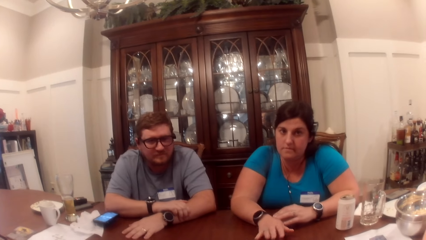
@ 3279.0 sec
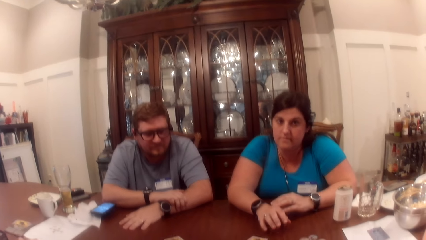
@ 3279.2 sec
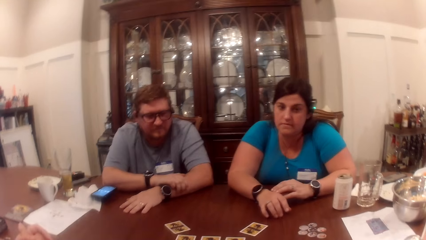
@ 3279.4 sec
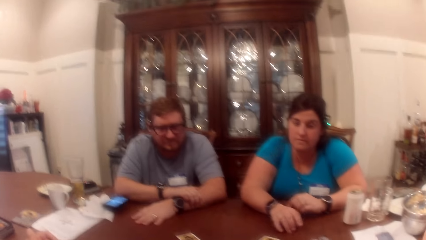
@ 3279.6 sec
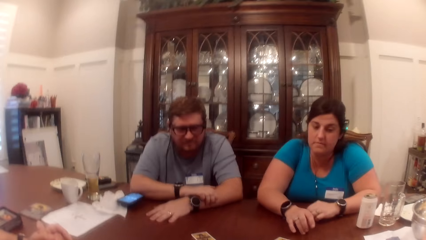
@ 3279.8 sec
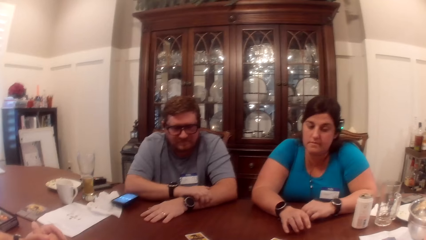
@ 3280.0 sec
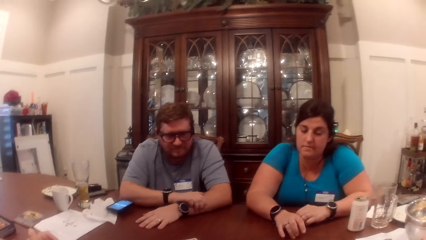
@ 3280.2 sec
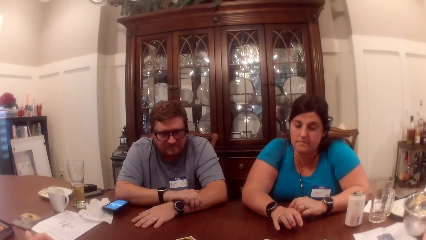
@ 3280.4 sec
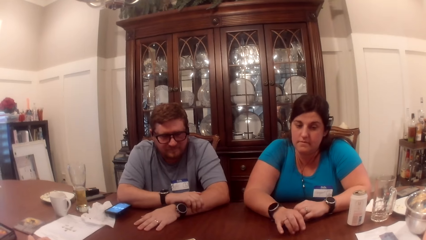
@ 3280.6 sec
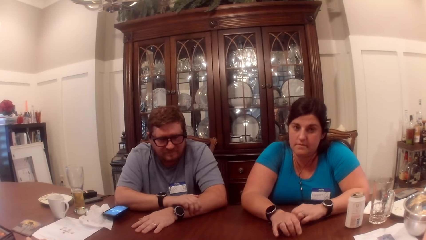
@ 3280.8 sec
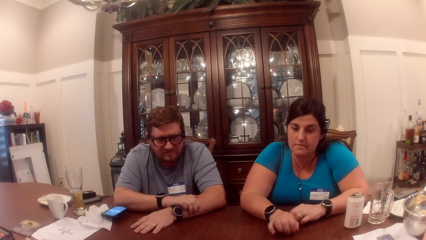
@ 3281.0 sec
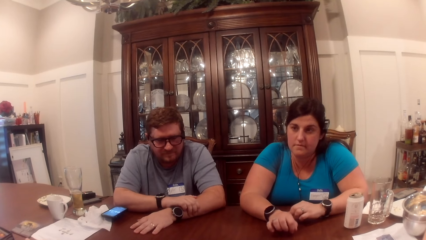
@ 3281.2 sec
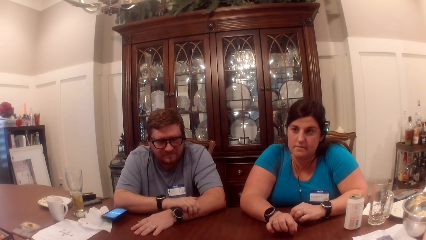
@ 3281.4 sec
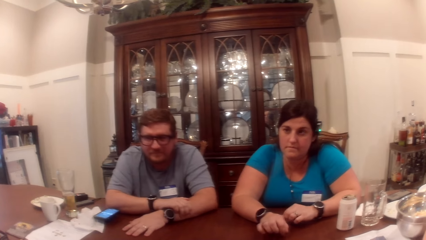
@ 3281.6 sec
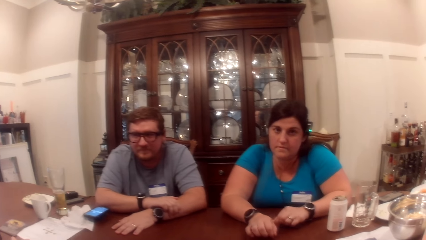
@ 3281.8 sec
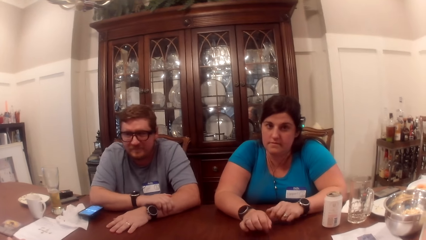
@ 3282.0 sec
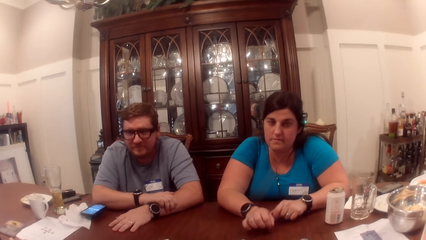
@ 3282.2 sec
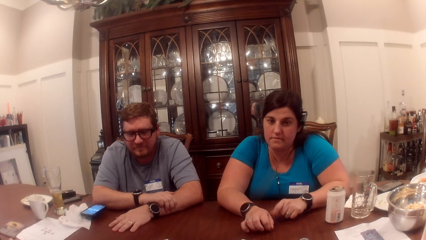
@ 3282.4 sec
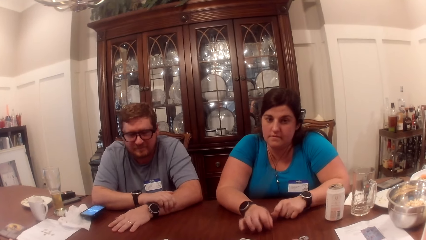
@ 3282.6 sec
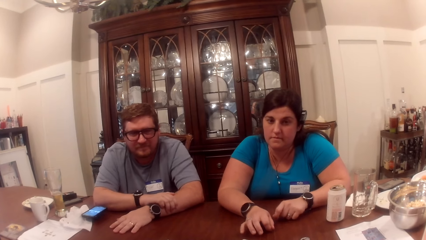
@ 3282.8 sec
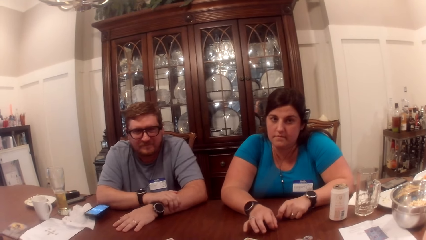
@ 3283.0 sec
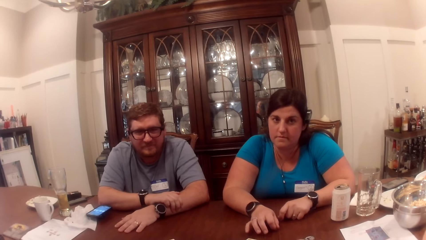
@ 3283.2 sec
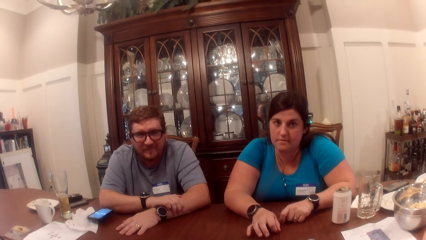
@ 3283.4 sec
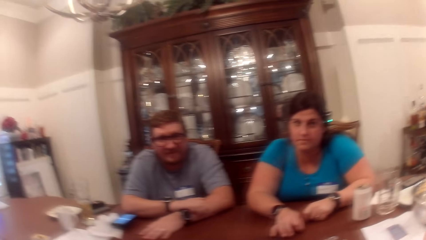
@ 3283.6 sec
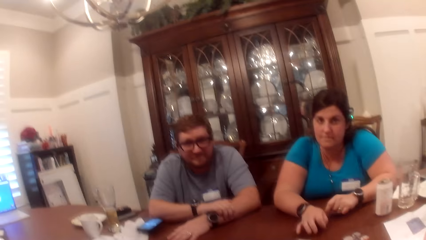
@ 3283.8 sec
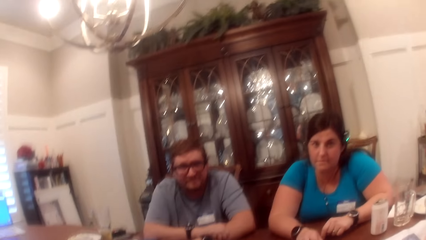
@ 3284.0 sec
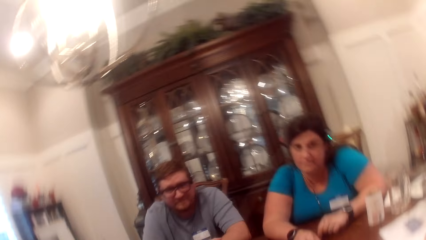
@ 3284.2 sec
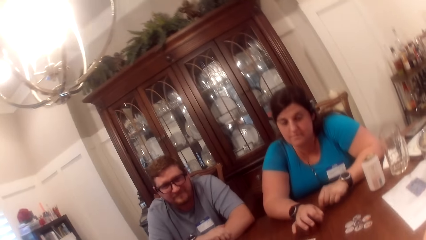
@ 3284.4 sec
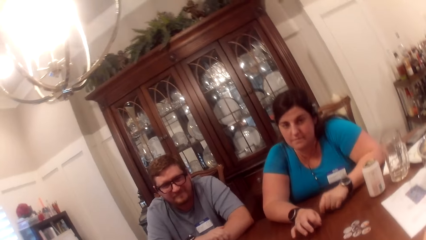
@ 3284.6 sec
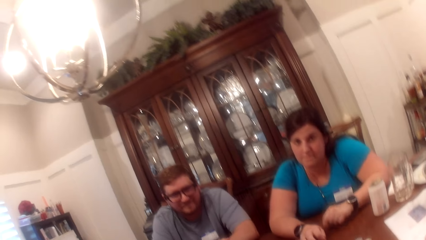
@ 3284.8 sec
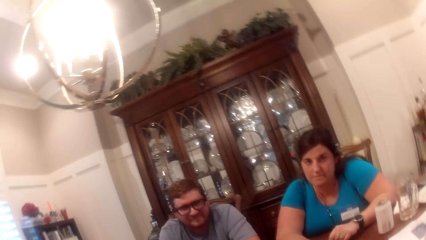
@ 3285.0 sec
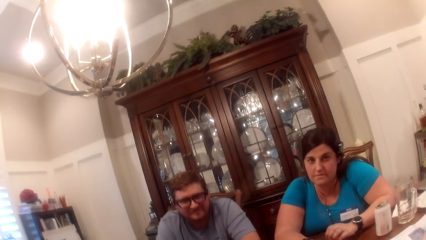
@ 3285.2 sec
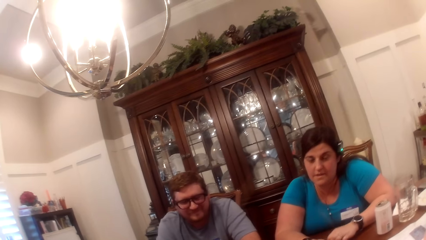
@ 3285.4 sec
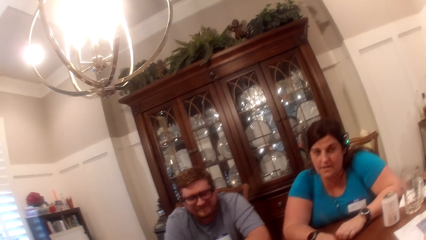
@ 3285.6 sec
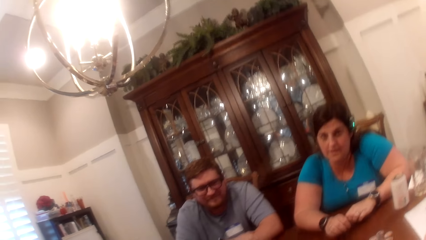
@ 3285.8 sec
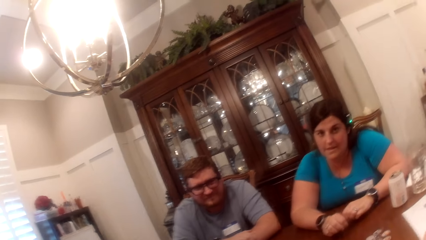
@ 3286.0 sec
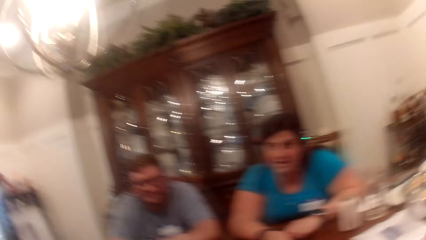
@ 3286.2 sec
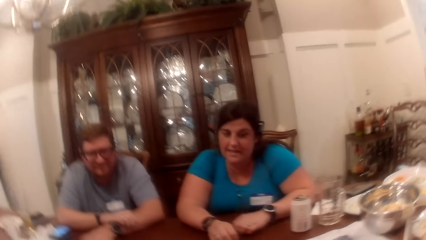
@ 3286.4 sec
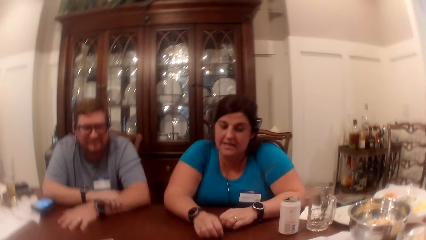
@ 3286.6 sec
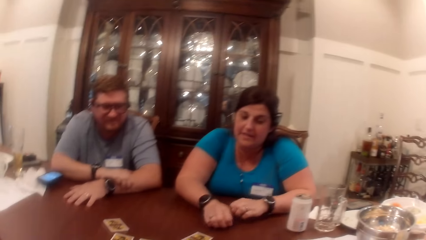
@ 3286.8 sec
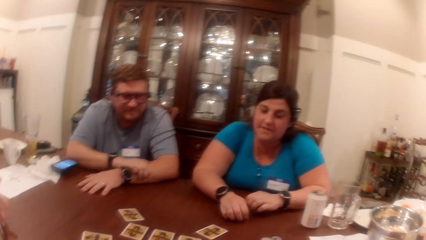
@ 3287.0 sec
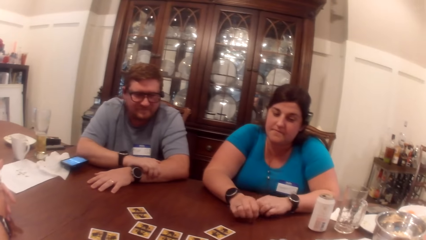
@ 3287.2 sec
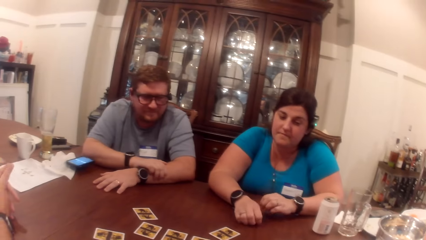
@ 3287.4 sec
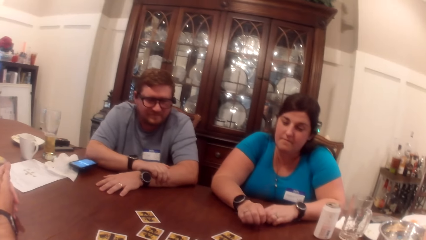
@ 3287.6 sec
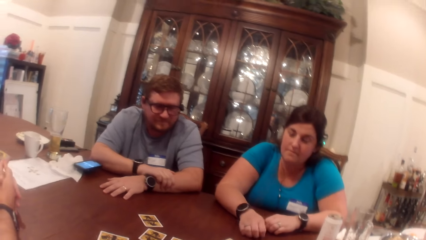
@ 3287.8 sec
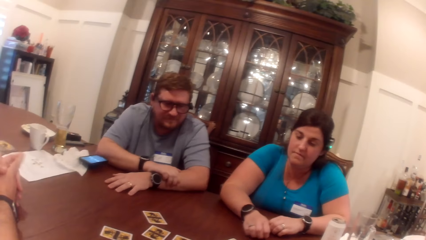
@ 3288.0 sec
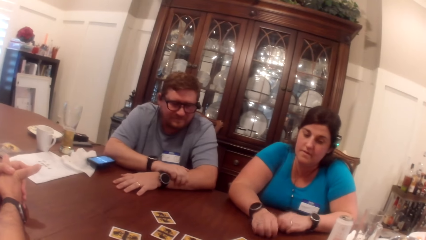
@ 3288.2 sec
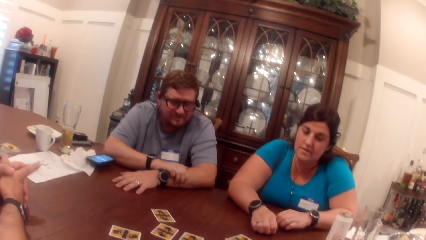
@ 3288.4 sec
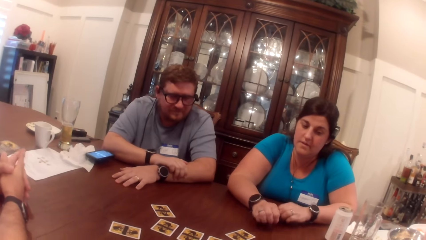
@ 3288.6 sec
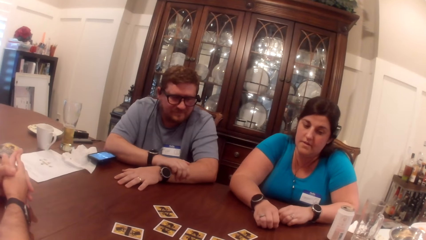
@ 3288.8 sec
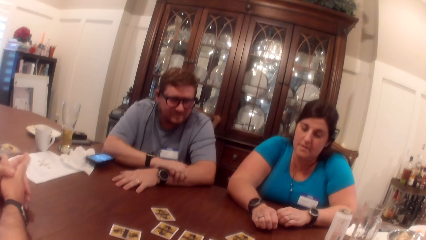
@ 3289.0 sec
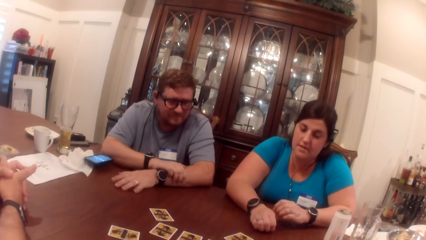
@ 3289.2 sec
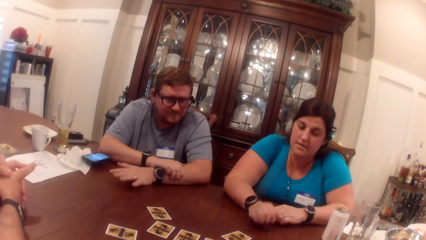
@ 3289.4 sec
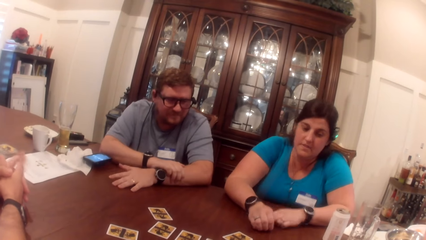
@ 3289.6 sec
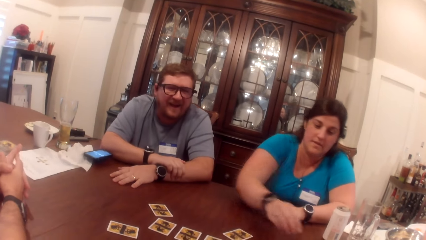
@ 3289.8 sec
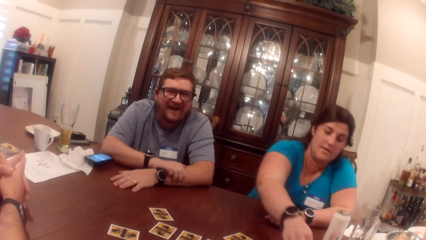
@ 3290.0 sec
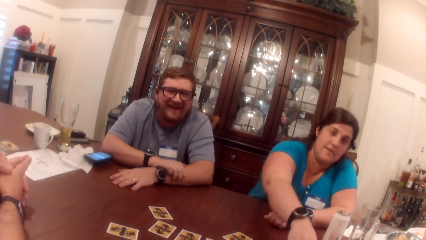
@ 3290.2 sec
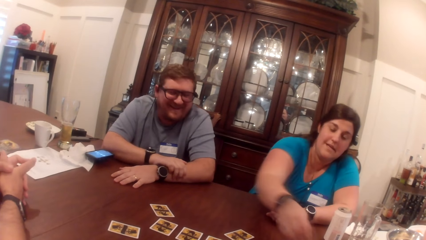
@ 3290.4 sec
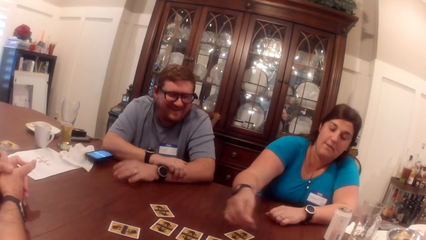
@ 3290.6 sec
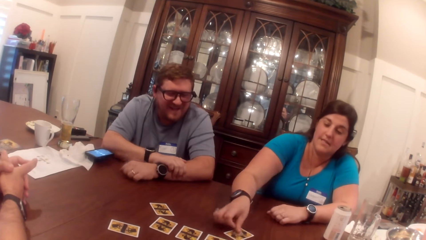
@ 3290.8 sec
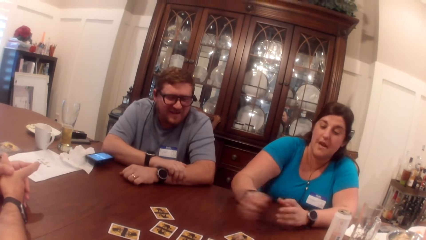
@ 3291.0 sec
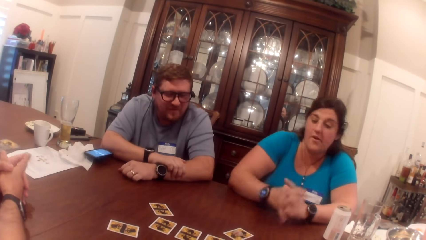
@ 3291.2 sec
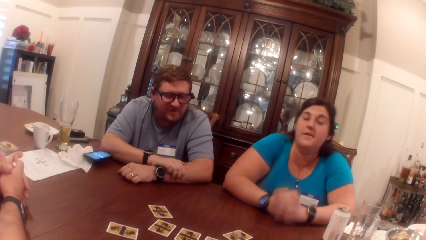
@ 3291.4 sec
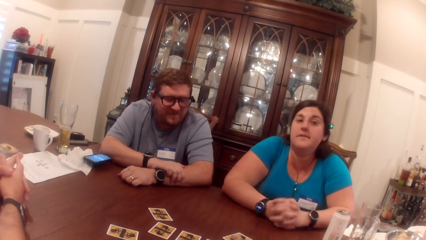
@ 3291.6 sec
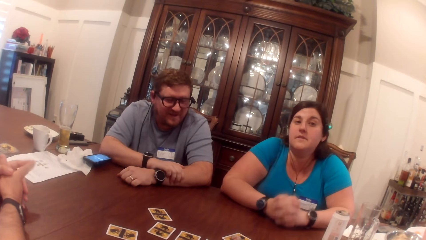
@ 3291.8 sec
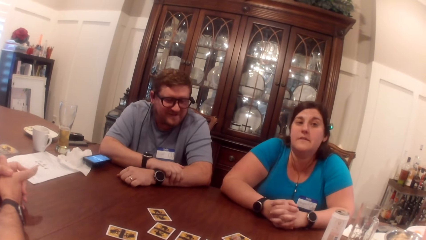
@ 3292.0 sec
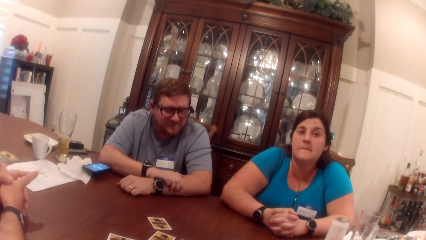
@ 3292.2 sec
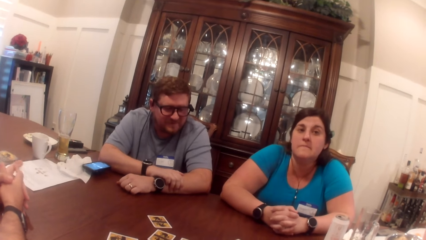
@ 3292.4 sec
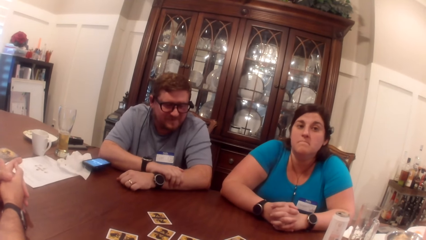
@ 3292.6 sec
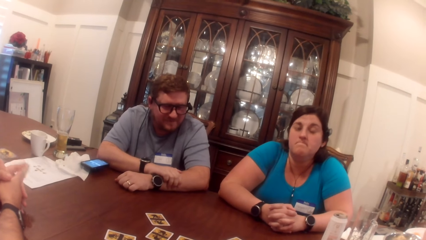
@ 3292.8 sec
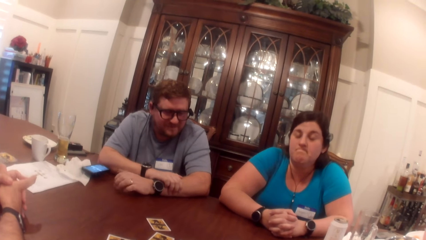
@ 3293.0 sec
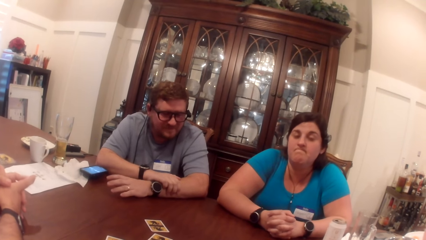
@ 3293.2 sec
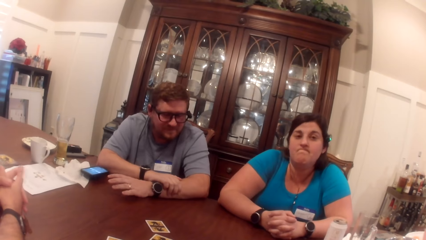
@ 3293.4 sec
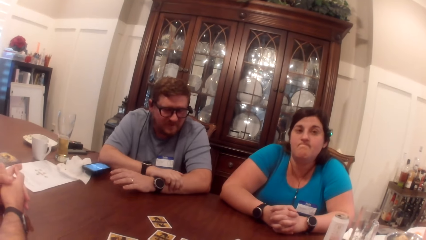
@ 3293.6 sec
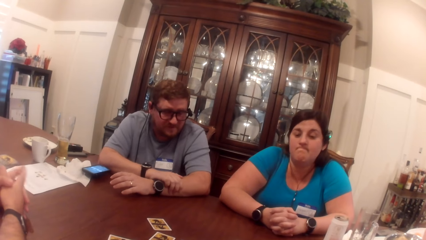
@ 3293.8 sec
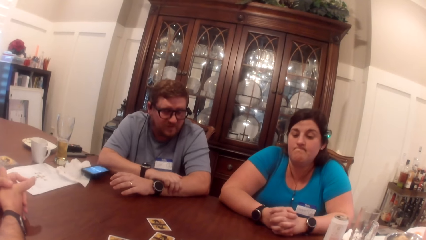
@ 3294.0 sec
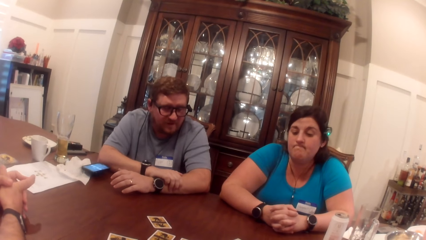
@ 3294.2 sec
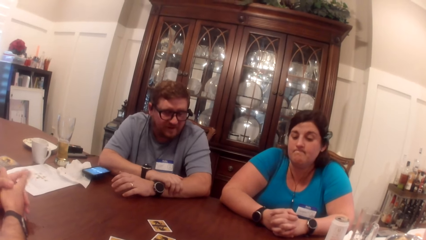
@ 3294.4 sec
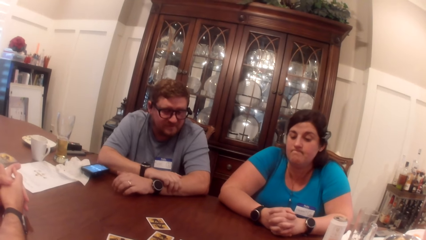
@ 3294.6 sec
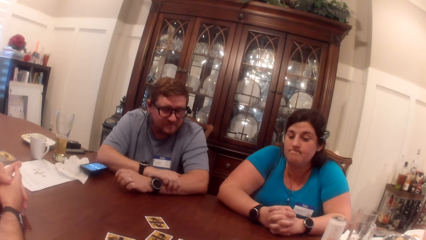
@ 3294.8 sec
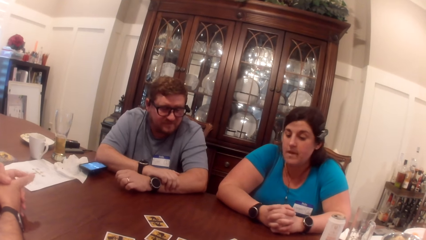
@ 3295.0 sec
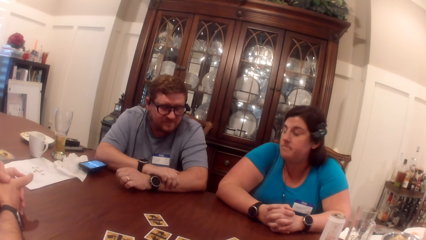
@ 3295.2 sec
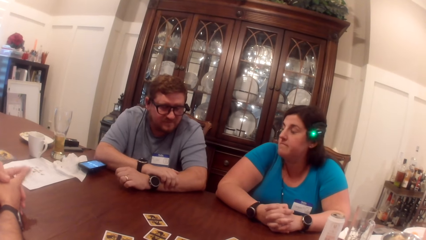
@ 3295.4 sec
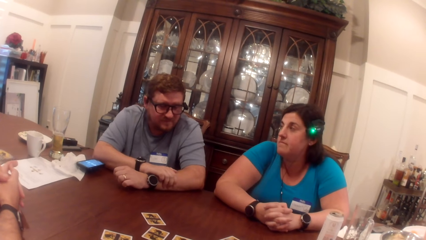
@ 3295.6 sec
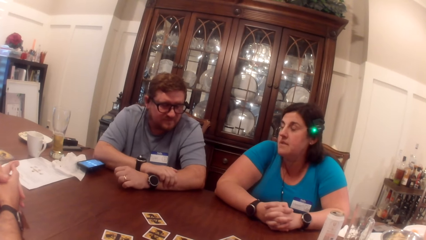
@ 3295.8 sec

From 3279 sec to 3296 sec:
The woman taps the table with both hands. The camera wearer talks to a man. Another man moves both hands. The first man taps the table with his left hand. The woman takes a token from the table with her right hand, and places the token on a card on the table. The first man taps the table with his left hand. The woman folds both hands, and hits the table with both hands.
